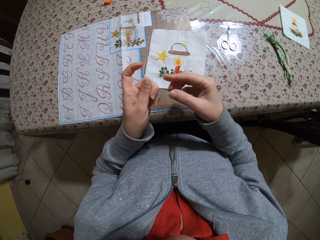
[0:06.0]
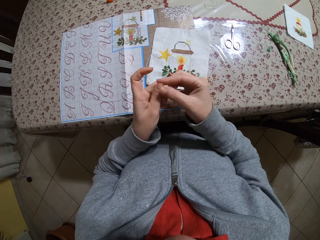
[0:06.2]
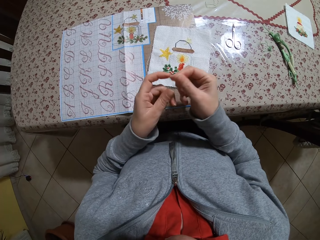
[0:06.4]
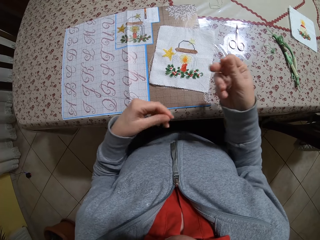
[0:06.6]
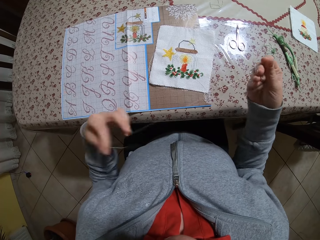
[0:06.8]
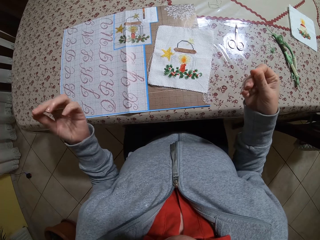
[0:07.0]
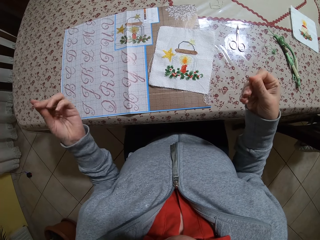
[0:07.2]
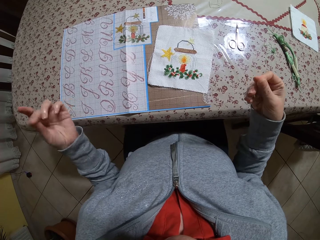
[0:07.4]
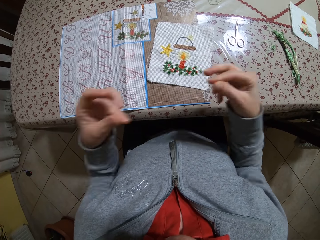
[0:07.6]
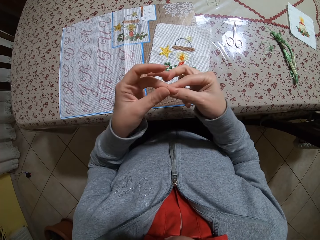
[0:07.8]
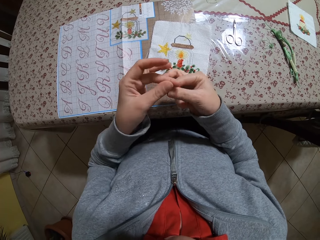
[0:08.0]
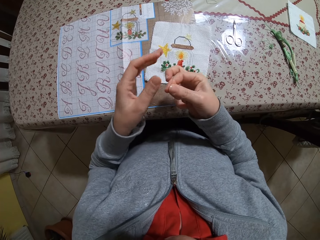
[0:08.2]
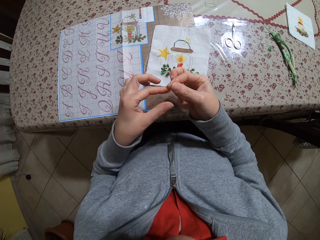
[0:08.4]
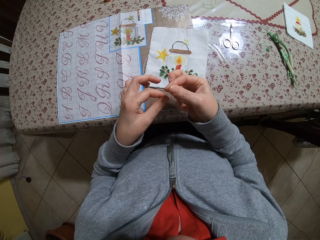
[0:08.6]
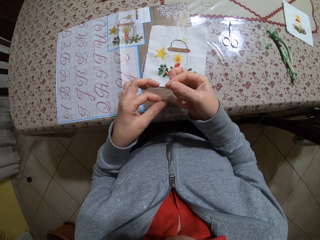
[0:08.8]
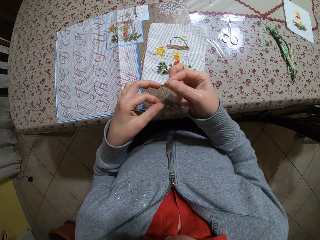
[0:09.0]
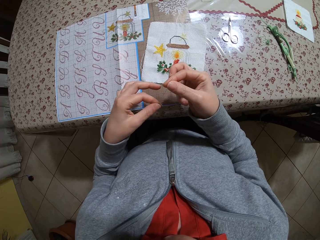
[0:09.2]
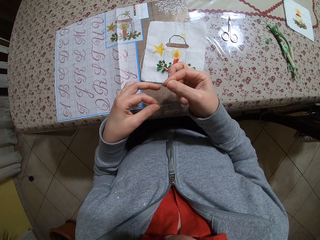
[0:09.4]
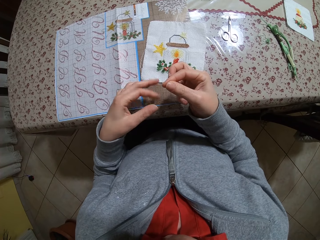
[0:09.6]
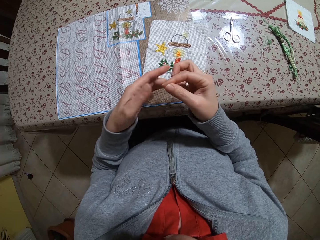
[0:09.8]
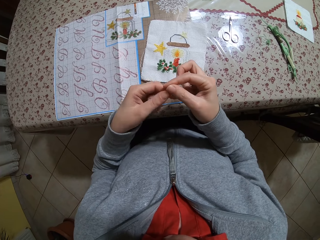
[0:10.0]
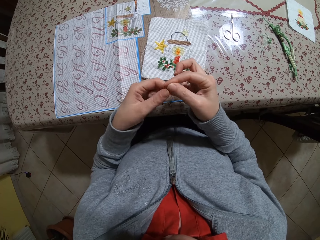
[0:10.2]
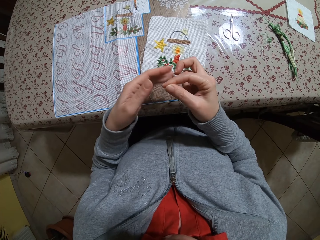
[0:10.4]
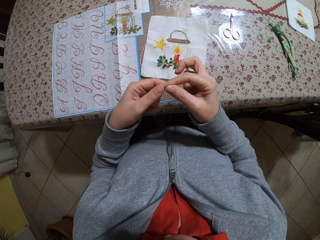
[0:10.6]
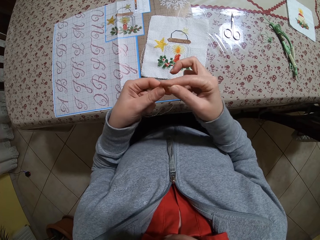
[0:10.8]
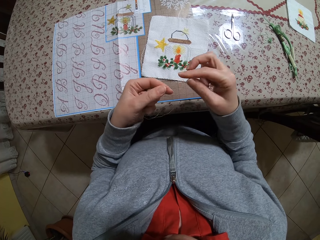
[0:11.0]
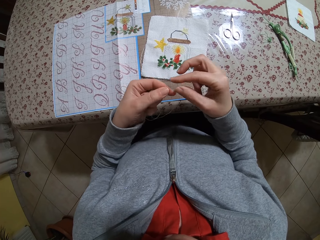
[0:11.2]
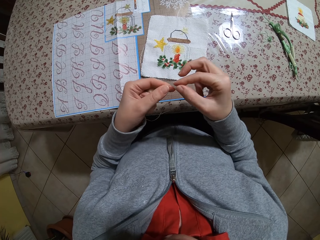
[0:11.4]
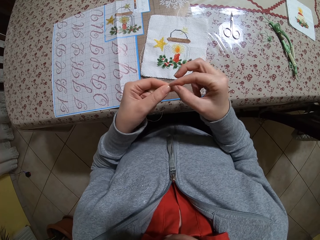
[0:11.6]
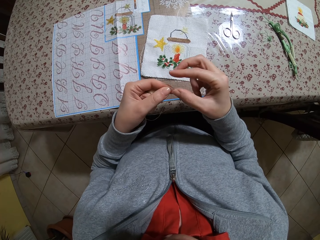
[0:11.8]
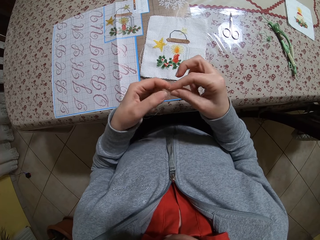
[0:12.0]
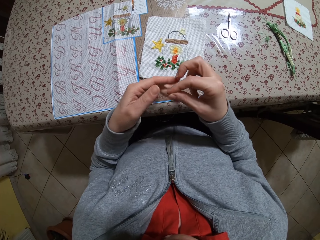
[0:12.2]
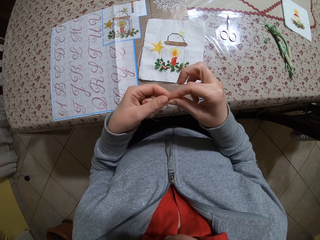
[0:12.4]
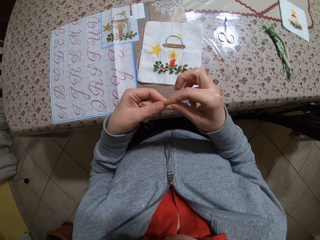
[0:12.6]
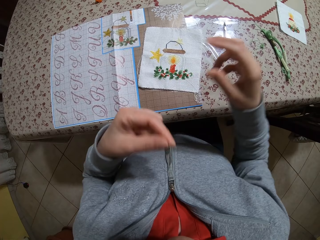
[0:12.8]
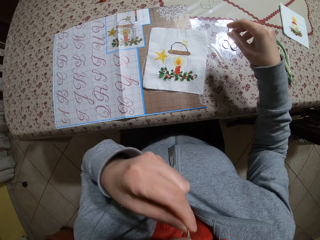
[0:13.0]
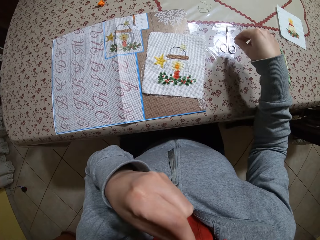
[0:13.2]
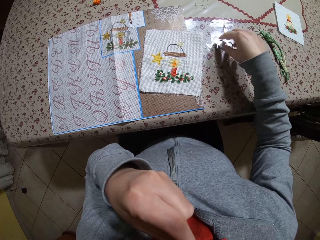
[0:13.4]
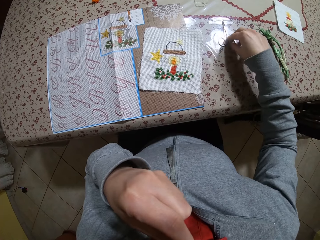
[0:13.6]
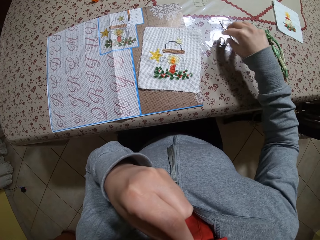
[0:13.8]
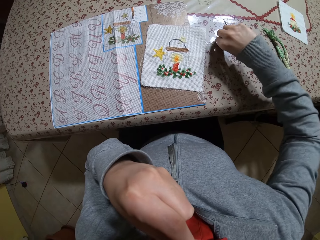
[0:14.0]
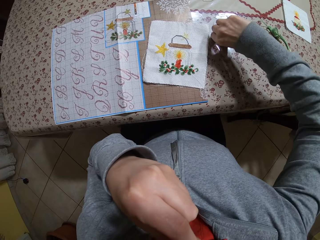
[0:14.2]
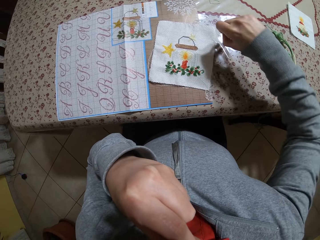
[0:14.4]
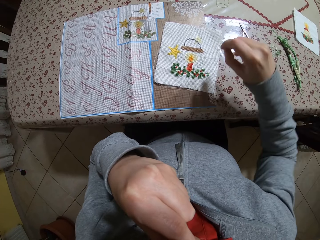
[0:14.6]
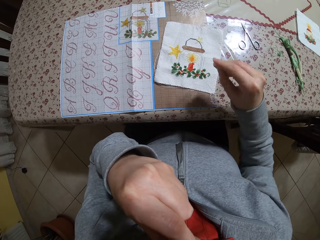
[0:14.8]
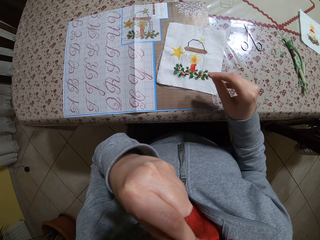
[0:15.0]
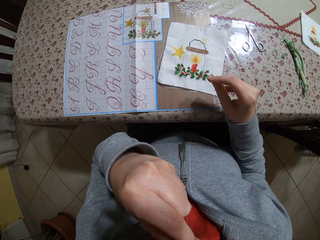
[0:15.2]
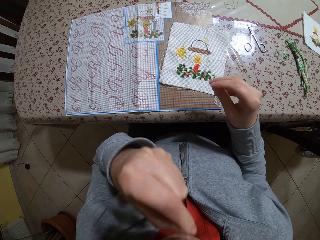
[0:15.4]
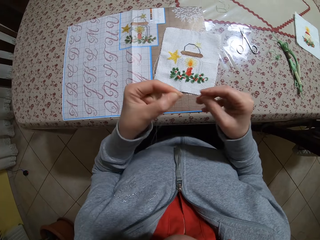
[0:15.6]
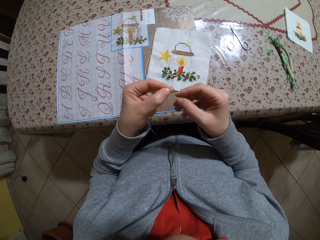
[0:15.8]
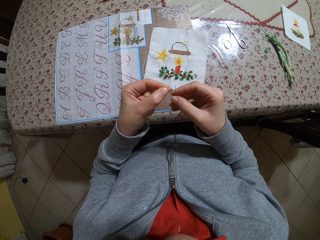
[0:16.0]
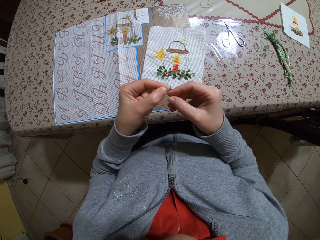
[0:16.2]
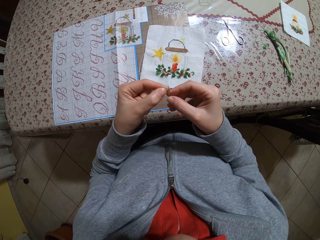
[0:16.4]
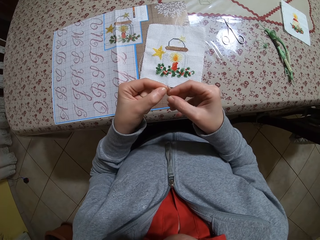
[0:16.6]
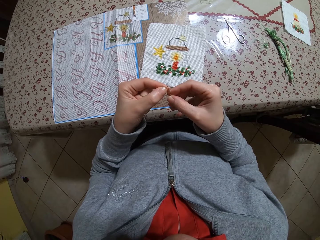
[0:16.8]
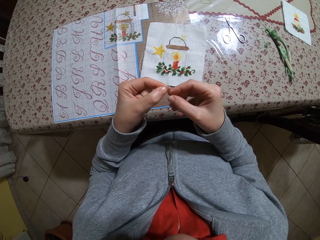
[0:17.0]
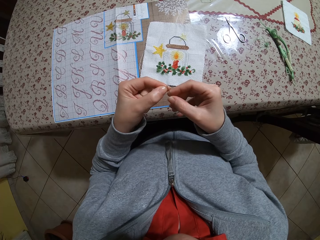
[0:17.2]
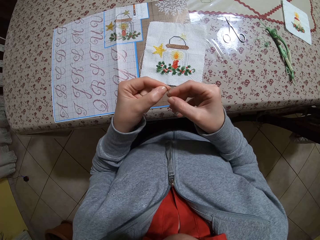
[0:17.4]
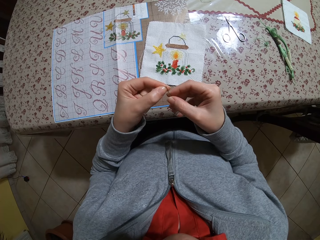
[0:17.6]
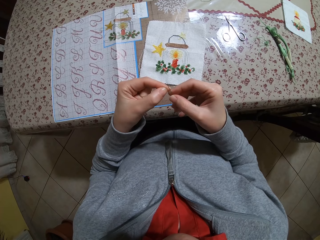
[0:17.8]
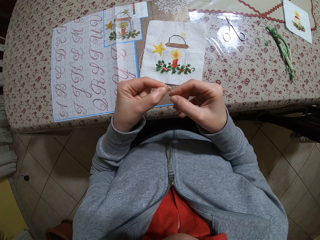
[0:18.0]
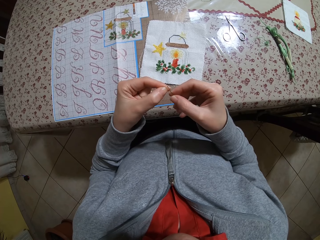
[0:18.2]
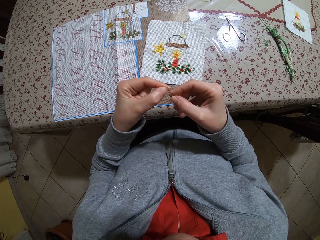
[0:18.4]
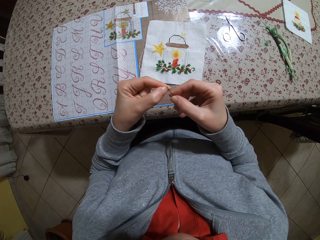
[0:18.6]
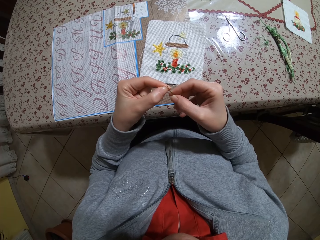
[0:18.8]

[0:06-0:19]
The camera wearer folds the thread with both hands. She aligns the thread with both hands. She puts the thread in her mouth with her left hand. She moves the scissors on the table with her right hand. She picks up a needle from the table with her right hand. She inserts the thread in the needle with her left hand.

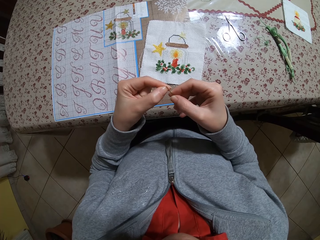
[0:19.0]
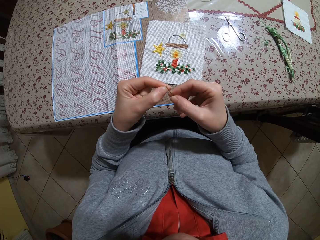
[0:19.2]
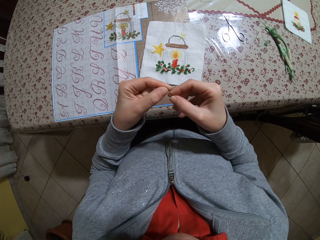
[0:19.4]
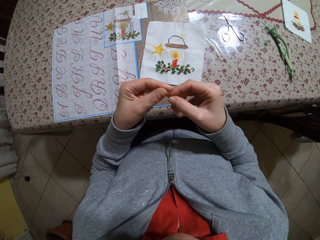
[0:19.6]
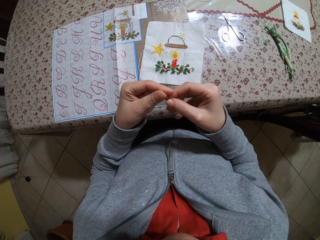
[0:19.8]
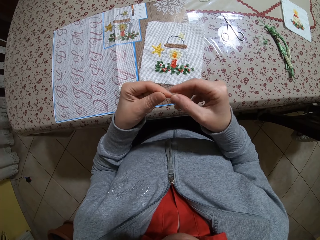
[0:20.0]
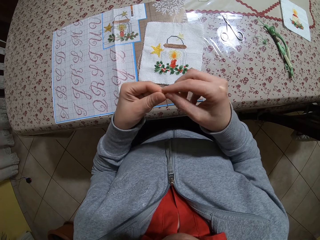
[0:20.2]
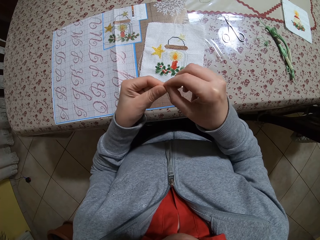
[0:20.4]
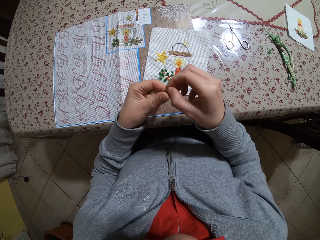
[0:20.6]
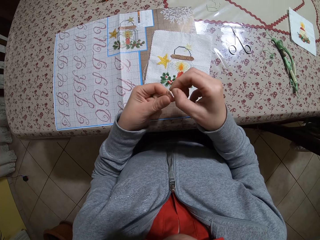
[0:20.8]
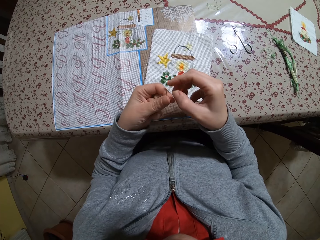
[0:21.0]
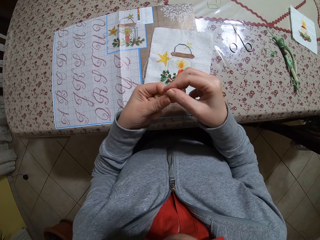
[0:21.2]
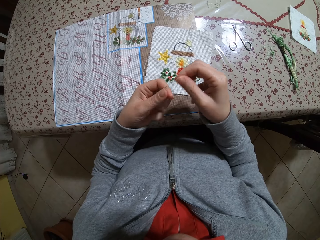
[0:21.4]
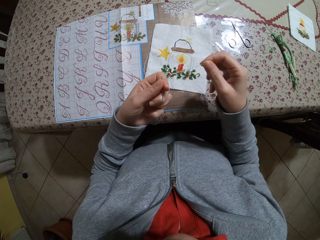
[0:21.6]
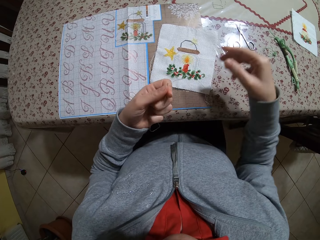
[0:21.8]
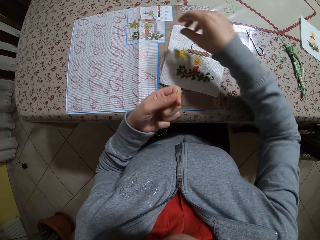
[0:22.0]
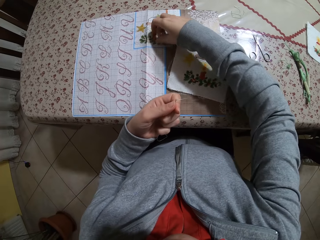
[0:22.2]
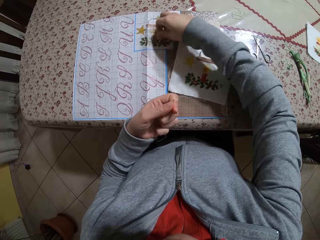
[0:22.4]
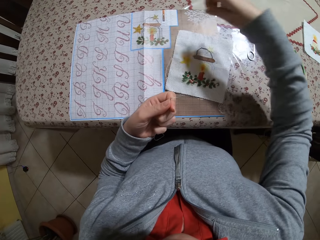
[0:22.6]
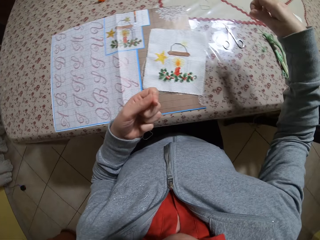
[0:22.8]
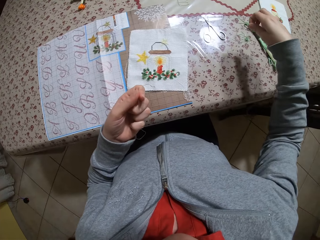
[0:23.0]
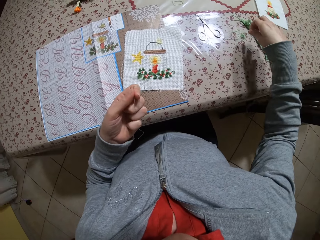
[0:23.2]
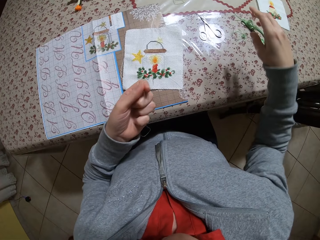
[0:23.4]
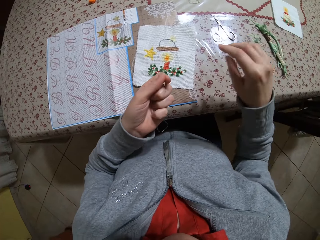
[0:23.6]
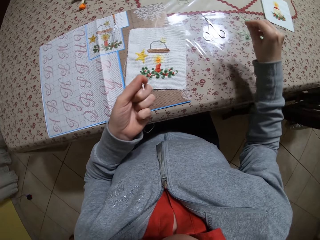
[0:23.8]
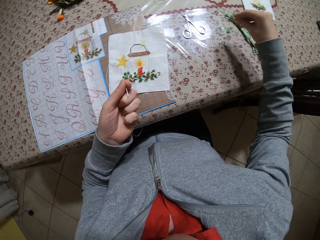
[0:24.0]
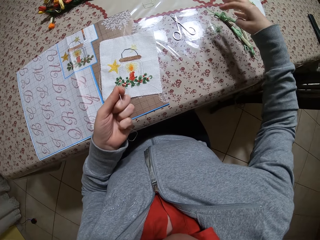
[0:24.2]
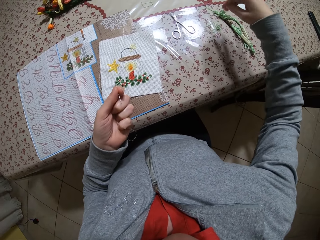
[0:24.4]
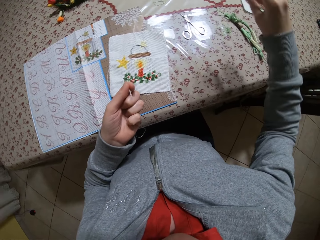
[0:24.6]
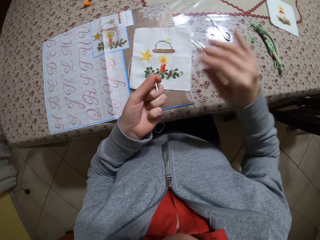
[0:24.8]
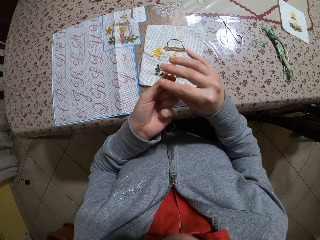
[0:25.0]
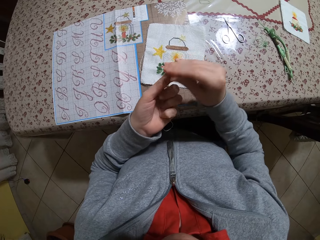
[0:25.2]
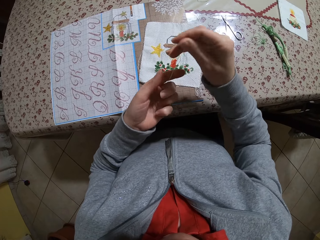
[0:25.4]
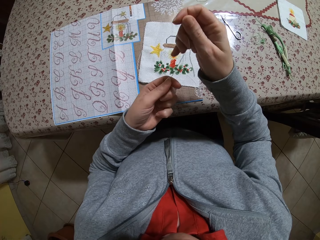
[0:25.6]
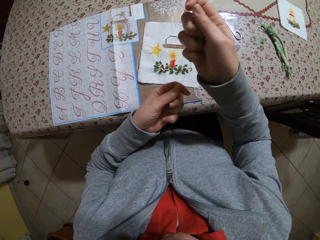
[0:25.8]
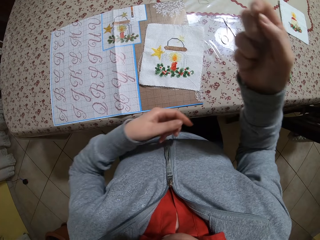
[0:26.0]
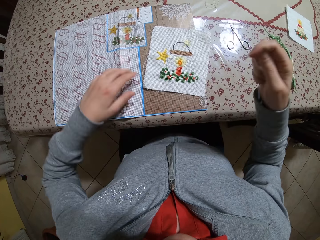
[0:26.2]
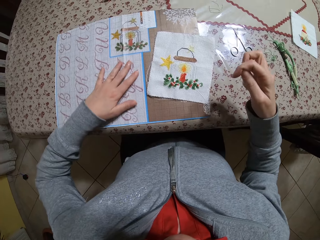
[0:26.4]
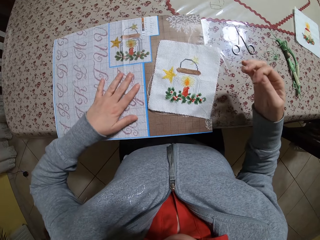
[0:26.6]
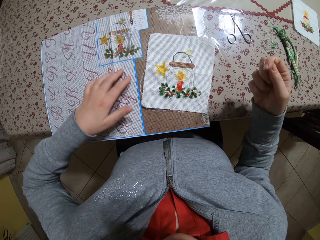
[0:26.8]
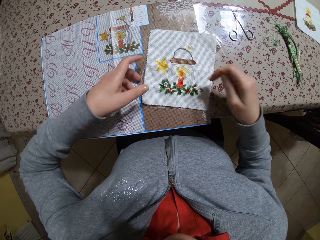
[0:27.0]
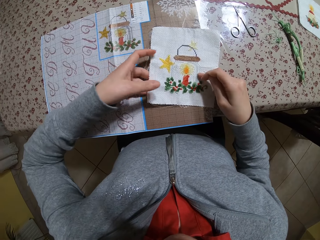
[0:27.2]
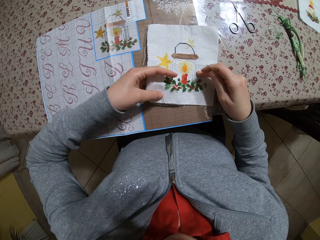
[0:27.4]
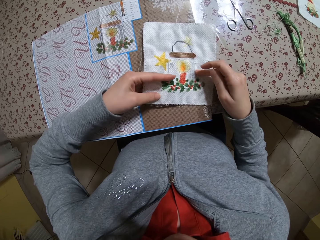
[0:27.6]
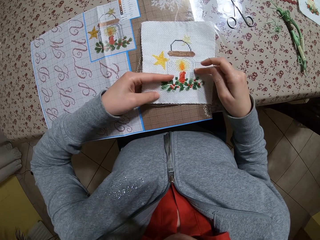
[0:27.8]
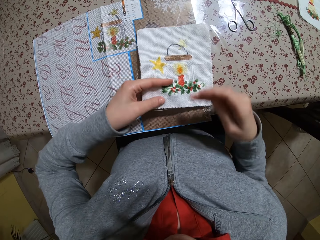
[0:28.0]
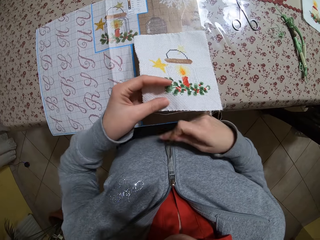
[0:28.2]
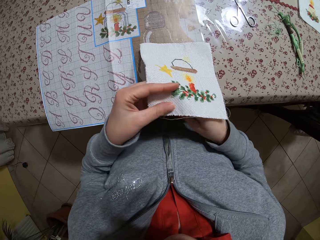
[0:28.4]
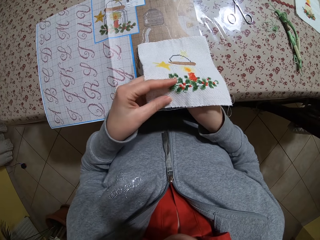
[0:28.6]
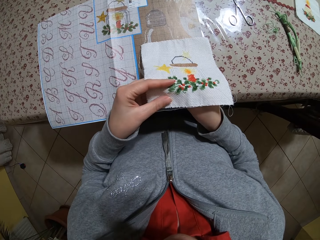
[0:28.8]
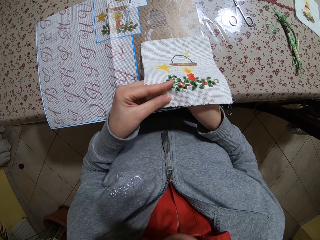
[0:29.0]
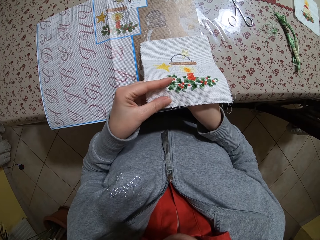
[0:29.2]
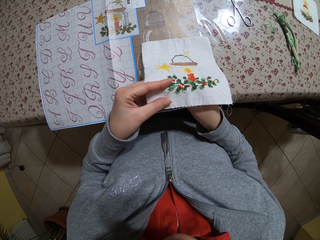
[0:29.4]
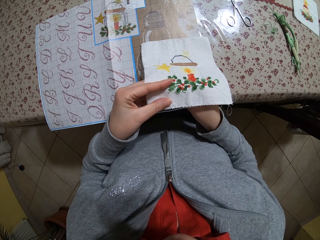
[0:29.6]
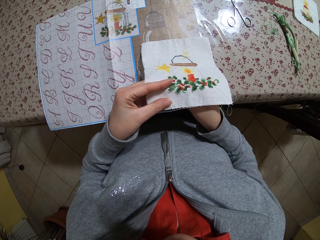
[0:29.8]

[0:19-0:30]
The camera wearer draws the thread in the needle with her right hand. She picks a thread from the mat on the table with her right hand. She drops the thread on the table with her right hand. She holds the needle with both hands. She stretches the needle and thread with both hands. She moves the mat on the table forward with her left hand. She holds the piece of cloth on the table with her left hand. She picks the piece of cloth from the table. She stitches the piece of cloth with thread and needle in her right hand.
